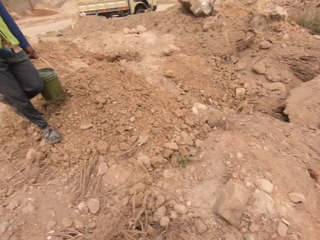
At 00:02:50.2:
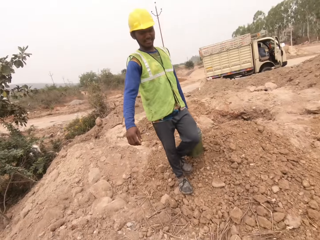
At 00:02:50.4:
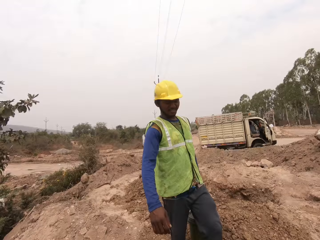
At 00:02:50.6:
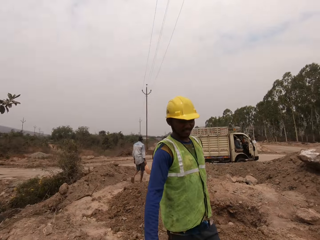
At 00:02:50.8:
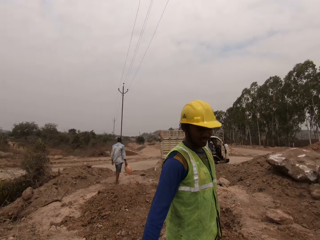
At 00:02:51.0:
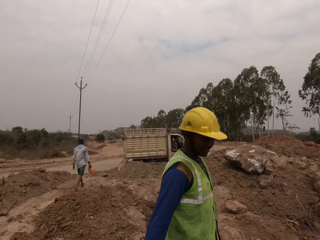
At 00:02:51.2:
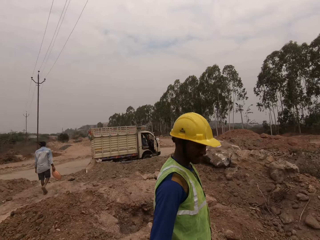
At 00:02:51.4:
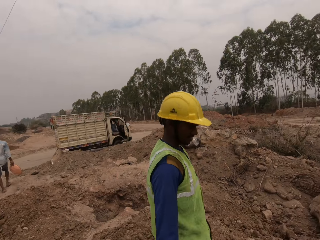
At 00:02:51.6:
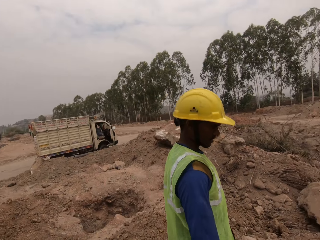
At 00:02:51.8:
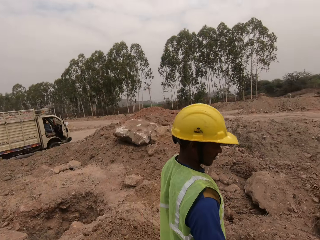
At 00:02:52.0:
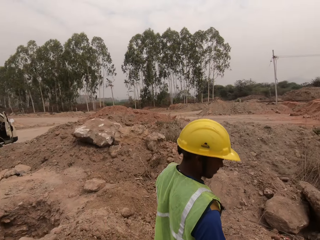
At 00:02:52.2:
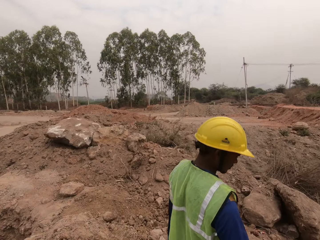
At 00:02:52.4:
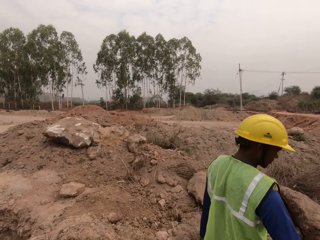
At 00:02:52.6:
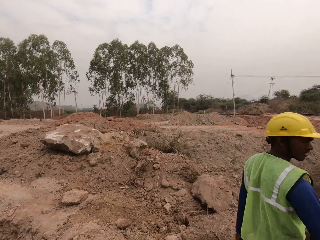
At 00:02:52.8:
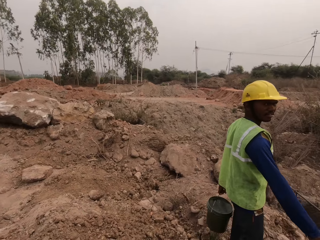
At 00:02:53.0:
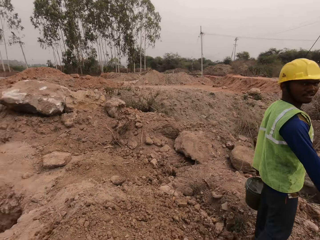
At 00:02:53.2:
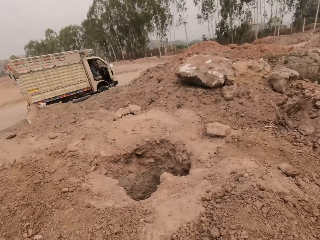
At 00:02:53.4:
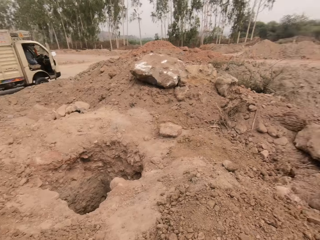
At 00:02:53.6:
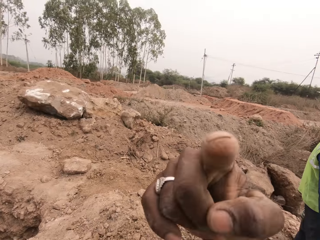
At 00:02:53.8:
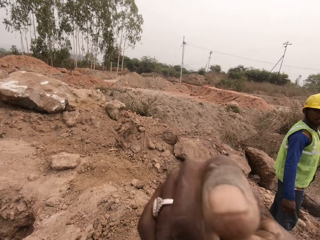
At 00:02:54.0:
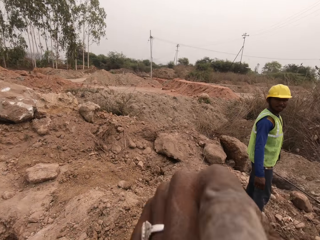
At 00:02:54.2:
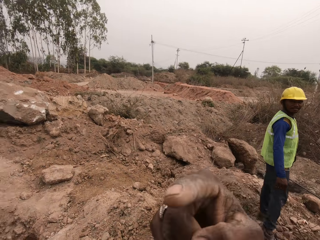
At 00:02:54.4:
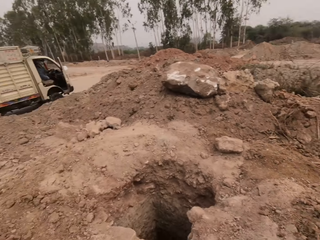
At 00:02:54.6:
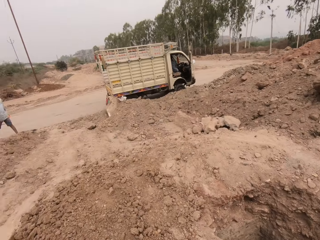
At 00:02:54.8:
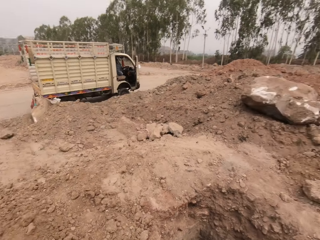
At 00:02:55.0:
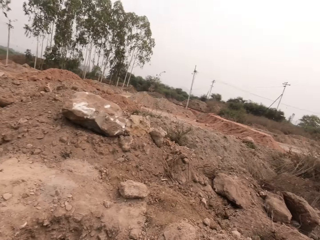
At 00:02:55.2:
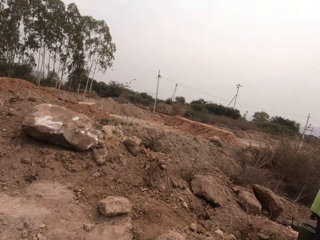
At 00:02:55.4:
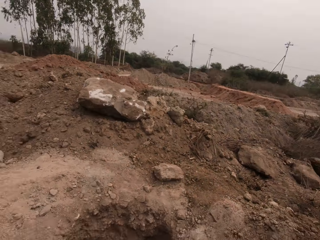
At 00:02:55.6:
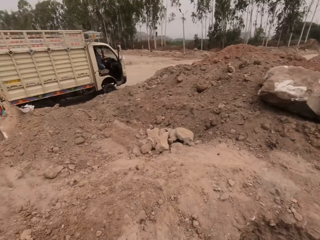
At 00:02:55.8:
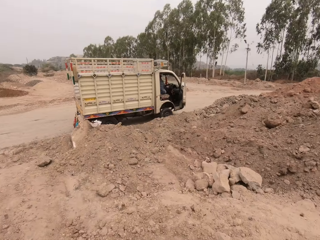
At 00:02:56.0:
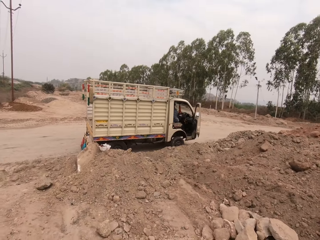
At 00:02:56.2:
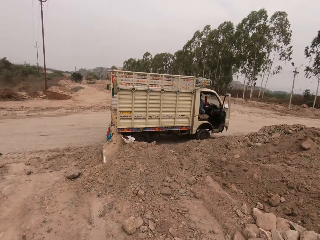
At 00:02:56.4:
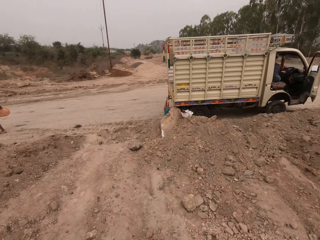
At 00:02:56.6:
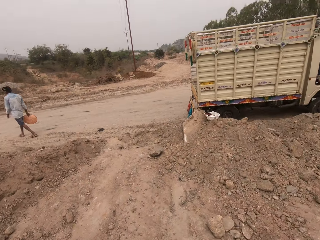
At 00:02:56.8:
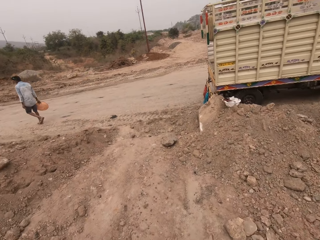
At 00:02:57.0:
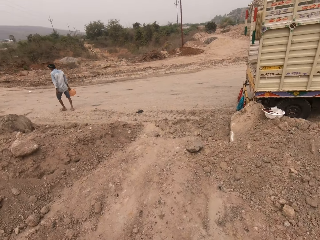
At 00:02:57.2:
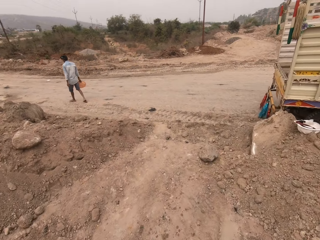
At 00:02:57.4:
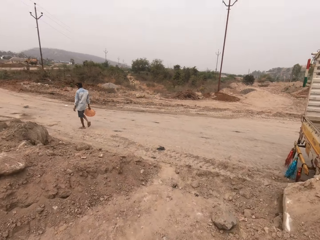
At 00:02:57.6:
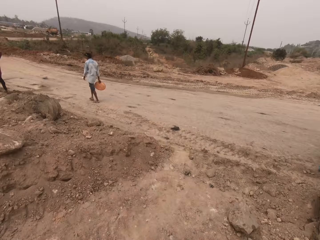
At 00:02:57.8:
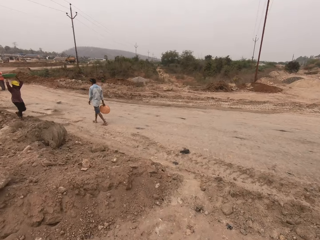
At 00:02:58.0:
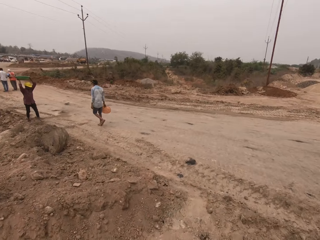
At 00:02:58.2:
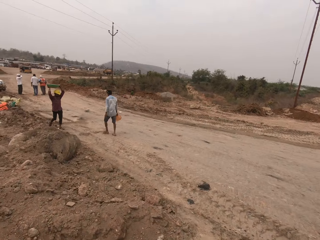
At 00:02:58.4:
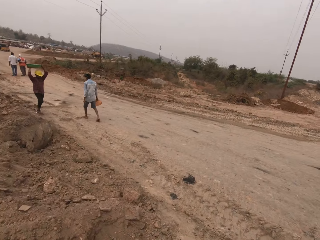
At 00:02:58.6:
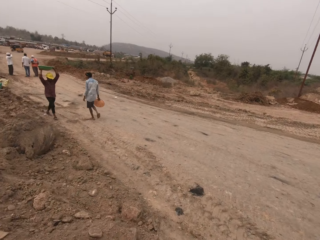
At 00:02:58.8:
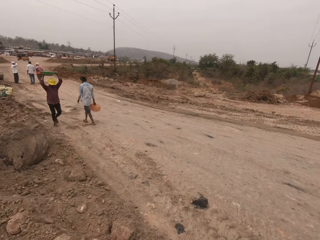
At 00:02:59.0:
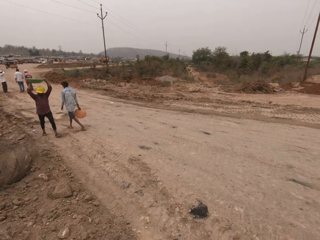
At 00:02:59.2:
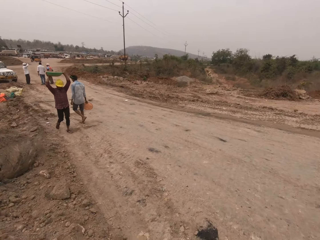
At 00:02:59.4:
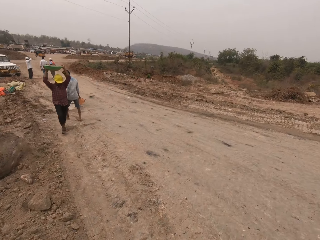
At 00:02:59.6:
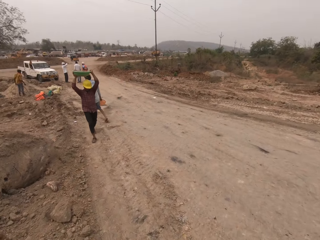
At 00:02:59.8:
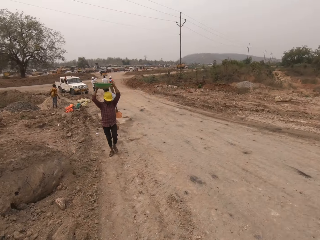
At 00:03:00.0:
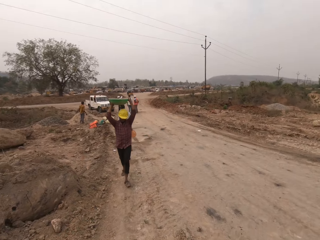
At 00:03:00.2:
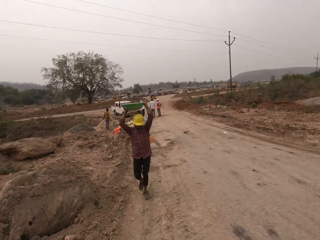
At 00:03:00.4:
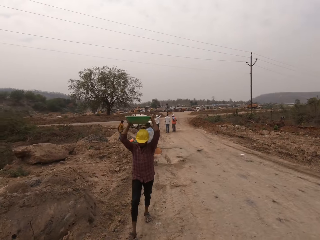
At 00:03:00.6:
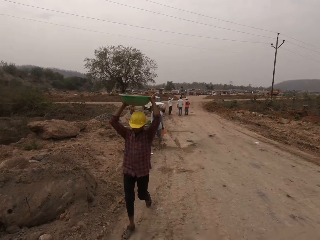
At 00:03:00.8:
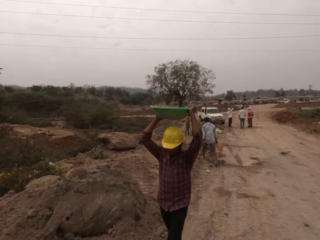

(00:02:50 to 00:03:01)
A man walks past the camera wearer. The camera wearer interacts with the man. They look around. They sway their hand. They look around. Another man holds the bowl over his head with both hands. A third man walks around.

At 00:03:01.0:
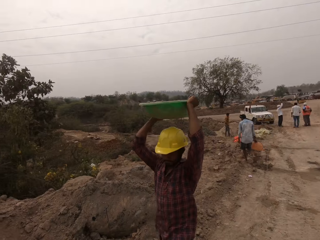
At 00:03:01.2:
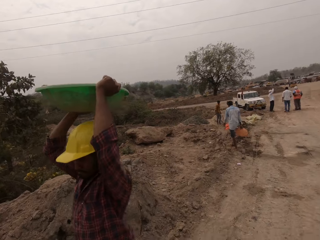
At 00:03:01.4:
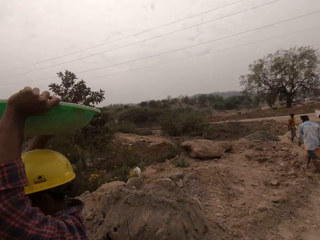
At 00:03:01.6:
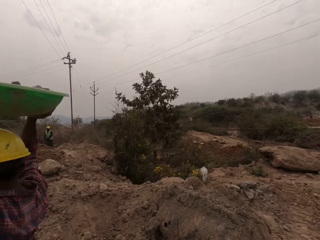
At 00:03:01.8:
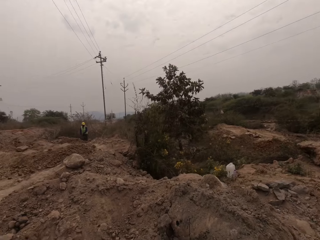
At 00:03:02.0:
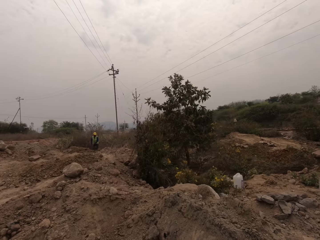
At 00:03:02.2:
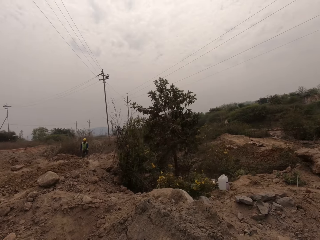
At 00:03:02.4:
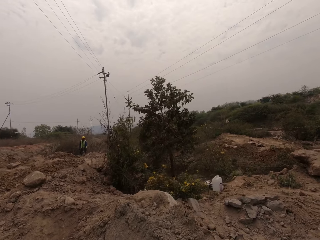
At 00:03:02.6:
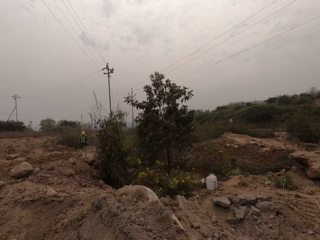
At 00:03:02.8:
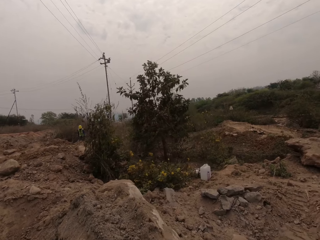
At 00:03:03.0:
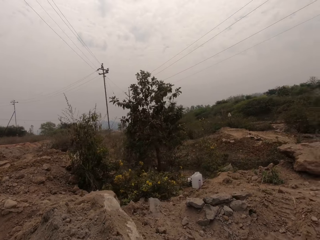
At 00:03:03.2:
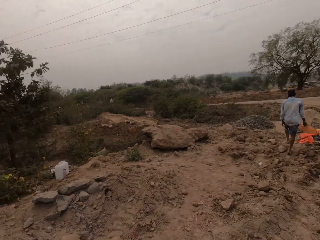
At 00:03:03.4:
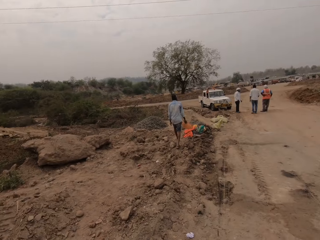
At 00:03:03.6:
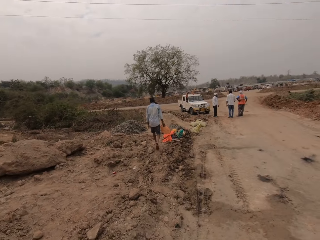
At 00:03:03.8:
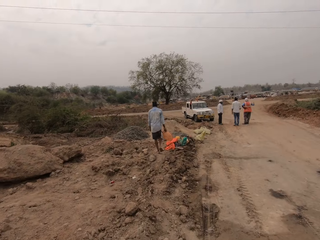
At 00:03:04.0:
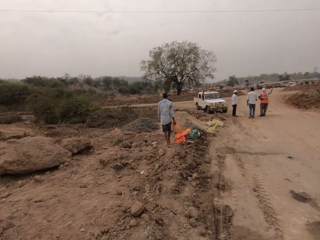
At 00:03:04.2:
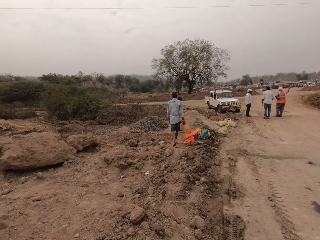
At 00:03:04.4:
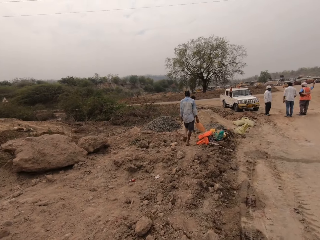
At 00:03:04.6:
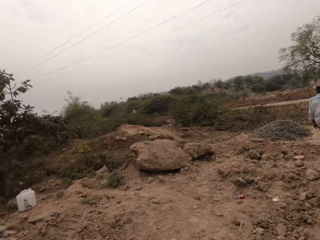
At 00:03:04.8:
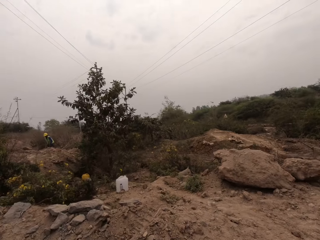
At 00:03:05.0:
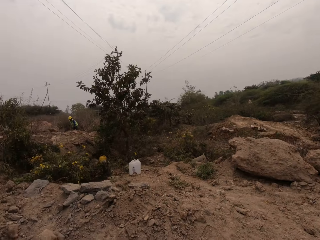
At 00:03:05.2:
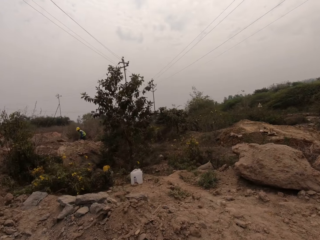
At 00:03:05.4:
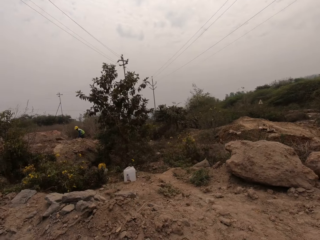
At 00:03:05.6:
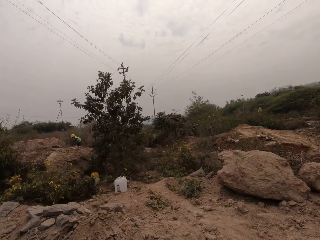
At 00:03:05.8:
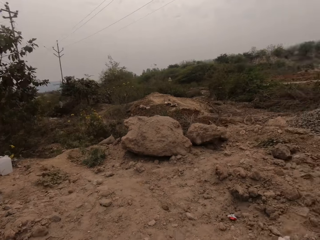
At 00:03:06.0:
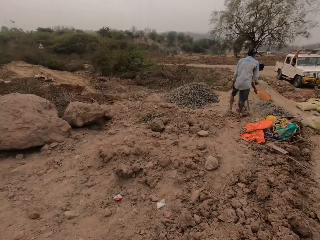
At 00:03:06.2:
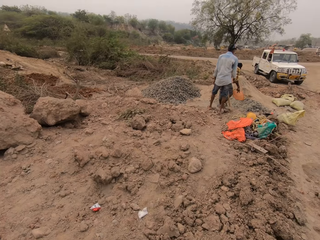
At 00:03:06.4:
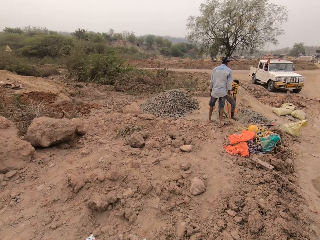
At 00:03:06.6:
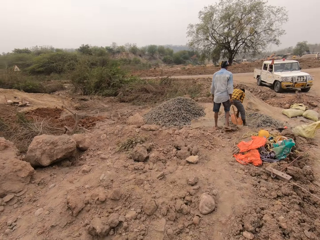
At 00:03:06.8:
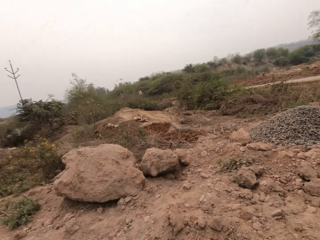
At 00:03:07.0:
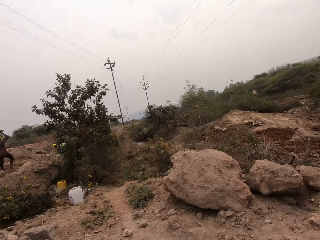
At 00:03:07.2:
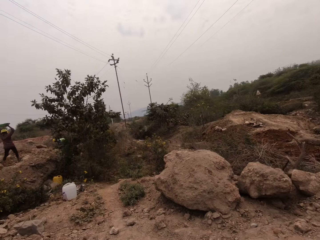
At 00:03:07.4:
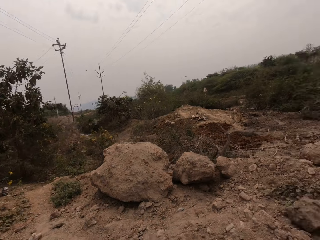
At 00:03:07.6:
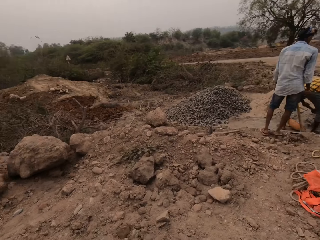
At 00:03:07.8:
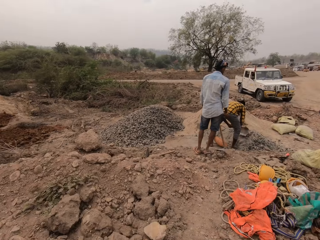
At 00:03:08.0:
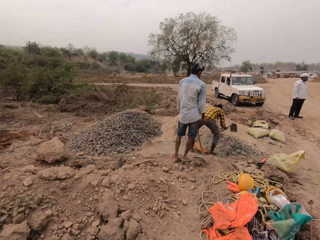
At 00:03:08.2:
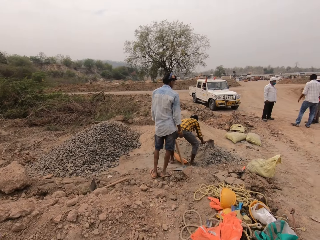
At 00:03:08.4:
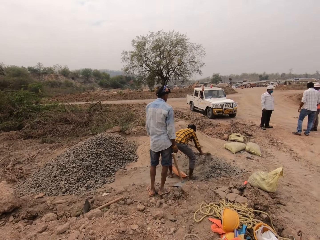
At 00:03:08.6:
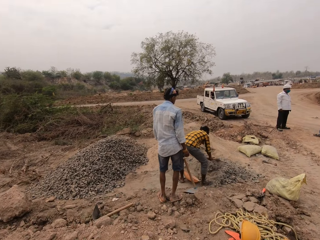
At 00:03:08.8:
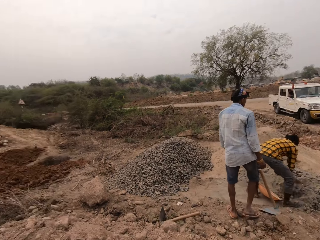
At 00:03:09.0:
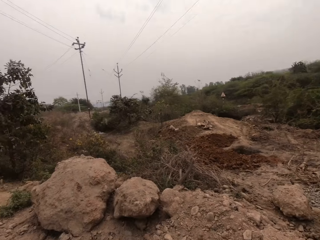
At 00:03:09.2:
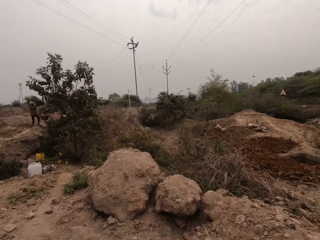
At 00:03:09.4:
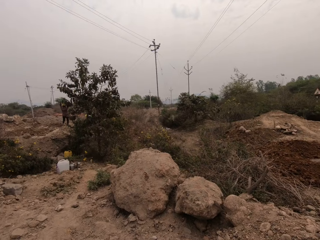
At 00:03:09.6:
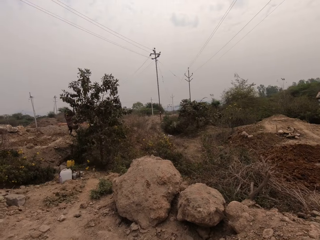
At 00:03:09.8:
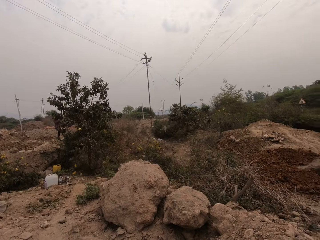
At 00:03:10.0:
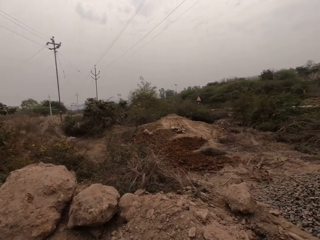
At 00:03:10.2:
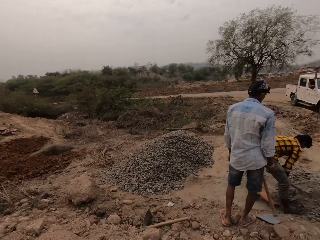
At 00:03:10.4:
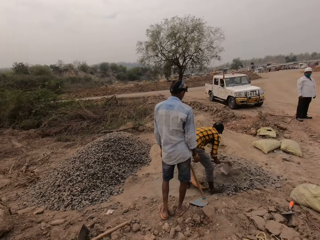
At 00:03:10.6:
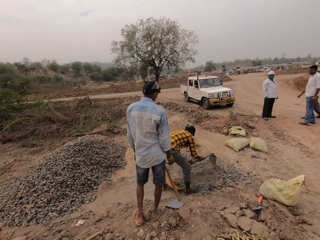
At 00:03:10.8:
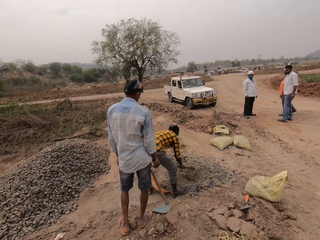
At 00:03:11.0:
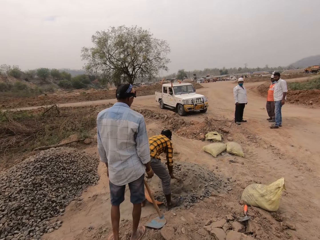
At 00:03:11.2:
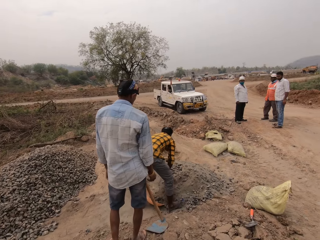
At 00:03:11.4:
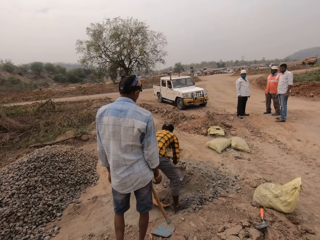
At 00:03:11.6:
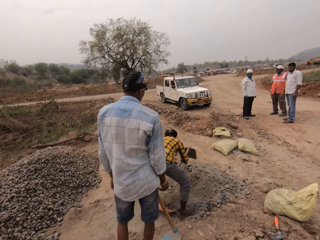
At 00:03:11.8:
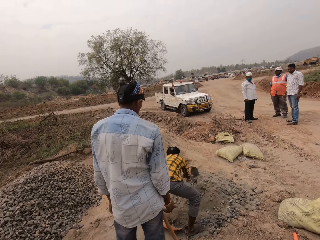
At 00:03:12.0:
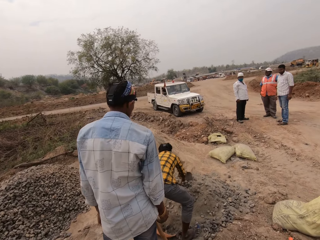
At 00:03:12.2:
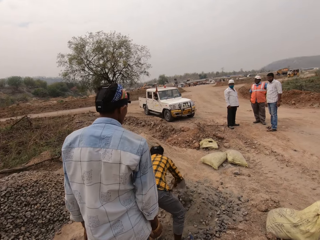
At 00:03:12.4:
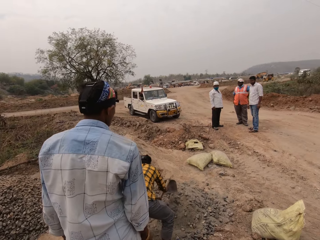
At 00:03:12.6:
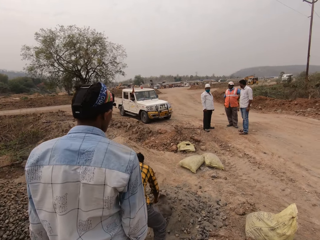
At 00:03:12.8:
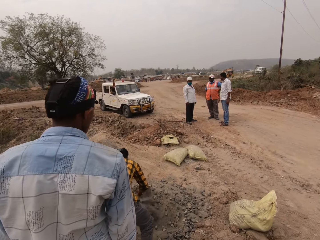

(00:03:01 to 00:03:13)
A man walks past the camera wearer. The camera wearer looks around repeatedly. Another man holds a basin or bowl. The camera wearer looks around. The second man scoops concrete mix from the ground with the hoe in both hands. He gathers gravel. The camera wearer looks around and moves around. The second man scoops concrete mix from the ground with the hoe in both hands. He pours the concrete mix in the bowl with the hoe in both hands. He gathers concrete mix on the ground with the hoe in both hands.
